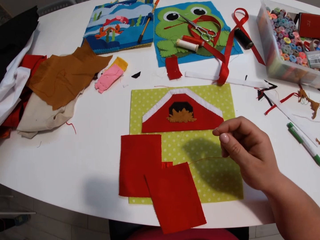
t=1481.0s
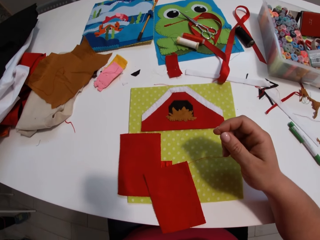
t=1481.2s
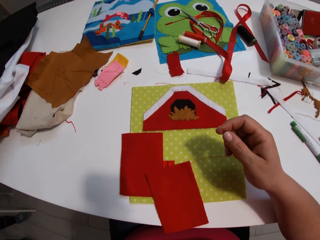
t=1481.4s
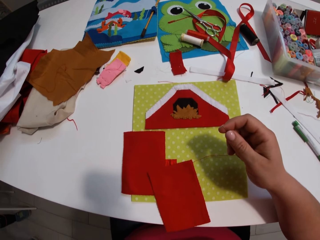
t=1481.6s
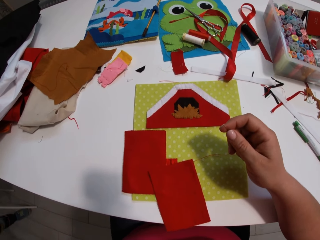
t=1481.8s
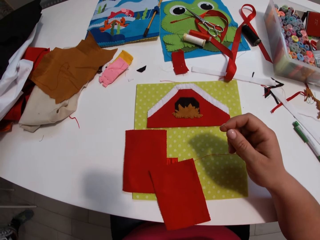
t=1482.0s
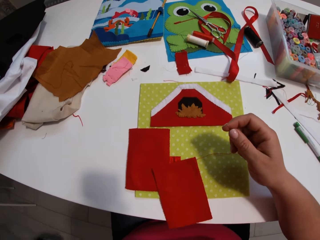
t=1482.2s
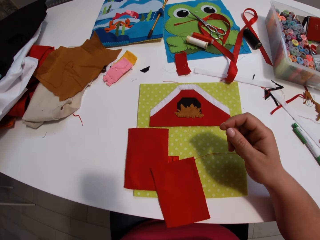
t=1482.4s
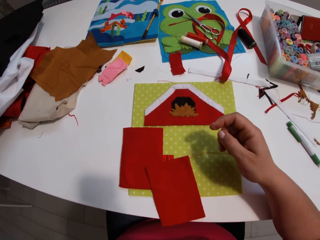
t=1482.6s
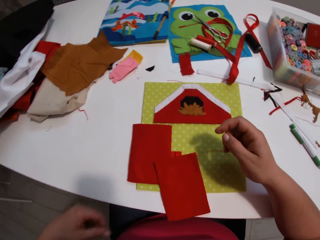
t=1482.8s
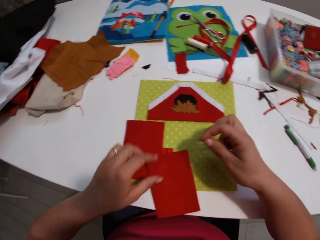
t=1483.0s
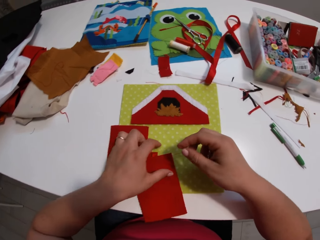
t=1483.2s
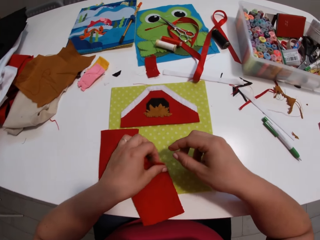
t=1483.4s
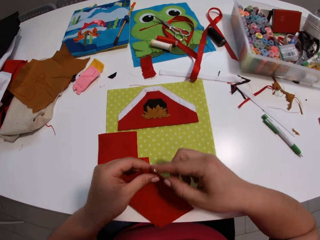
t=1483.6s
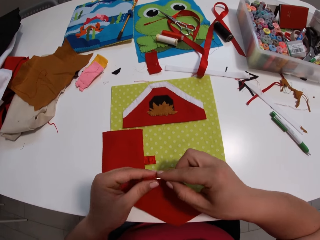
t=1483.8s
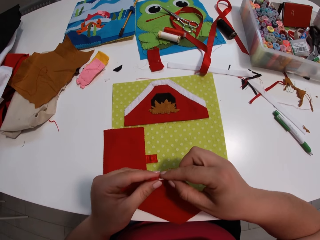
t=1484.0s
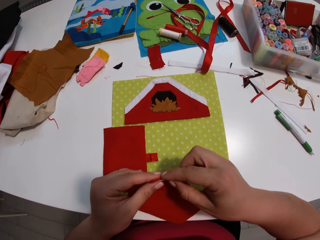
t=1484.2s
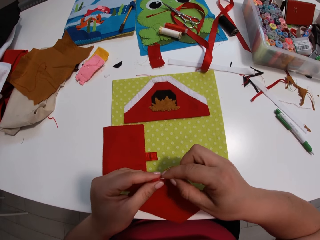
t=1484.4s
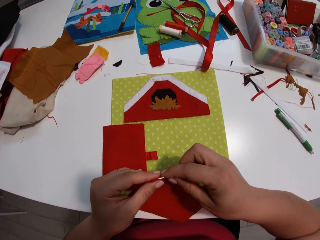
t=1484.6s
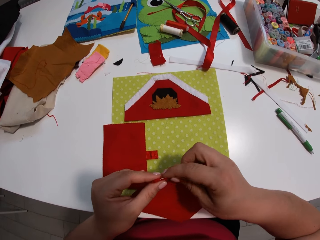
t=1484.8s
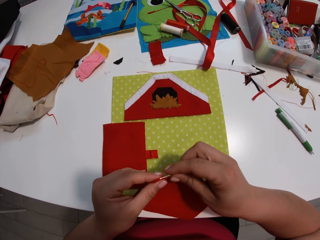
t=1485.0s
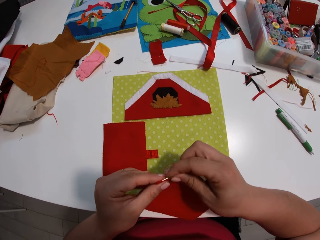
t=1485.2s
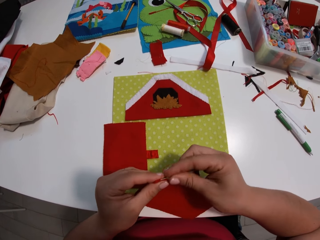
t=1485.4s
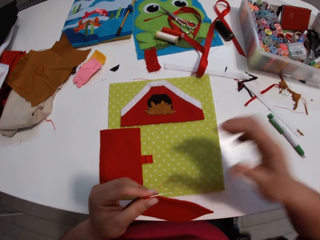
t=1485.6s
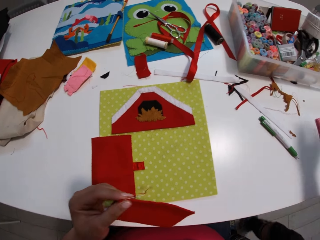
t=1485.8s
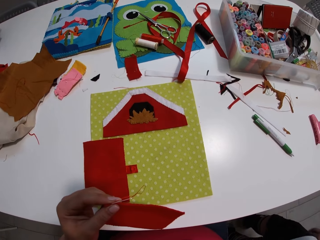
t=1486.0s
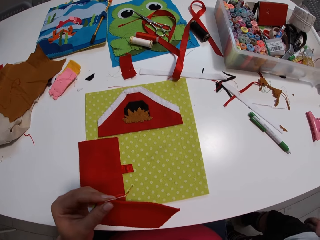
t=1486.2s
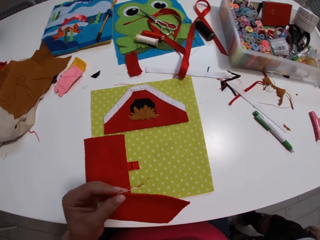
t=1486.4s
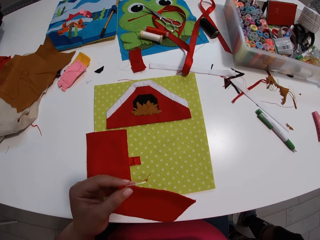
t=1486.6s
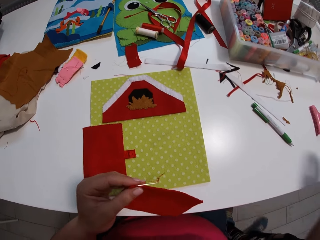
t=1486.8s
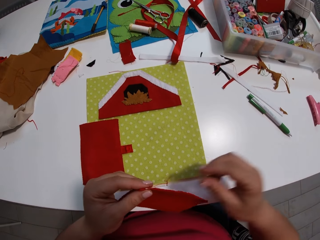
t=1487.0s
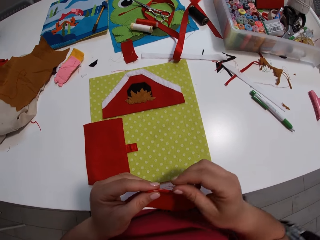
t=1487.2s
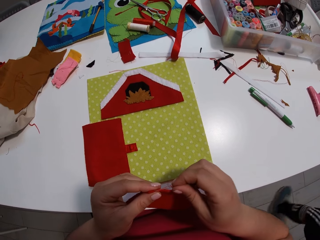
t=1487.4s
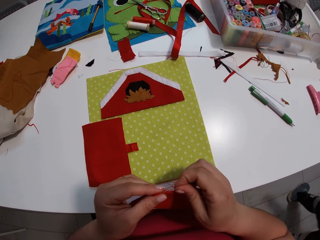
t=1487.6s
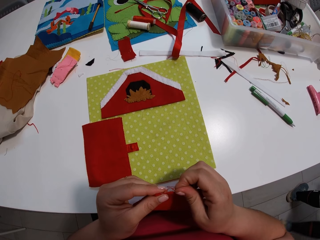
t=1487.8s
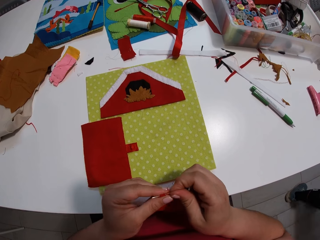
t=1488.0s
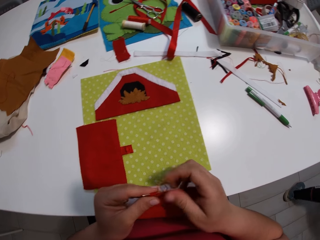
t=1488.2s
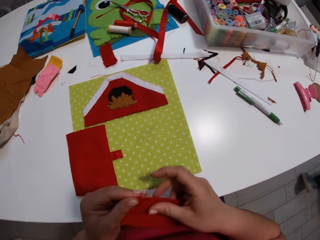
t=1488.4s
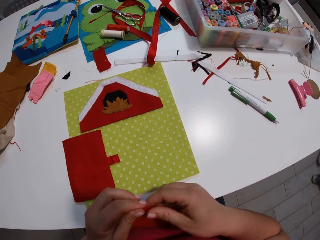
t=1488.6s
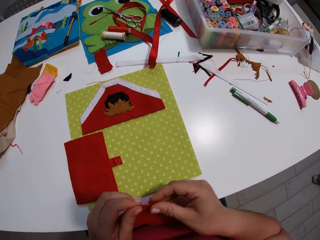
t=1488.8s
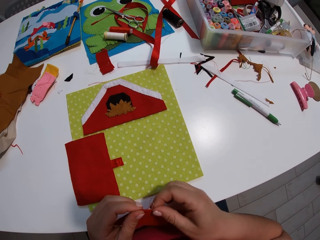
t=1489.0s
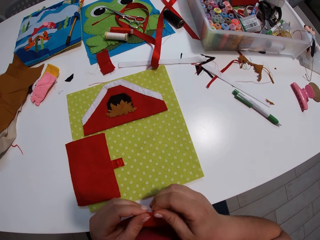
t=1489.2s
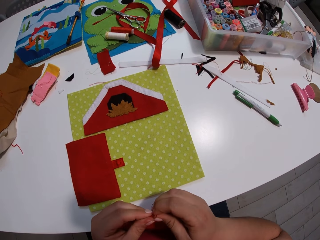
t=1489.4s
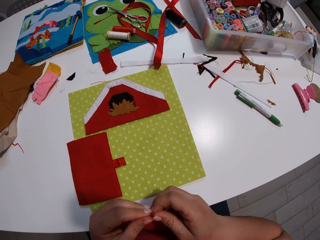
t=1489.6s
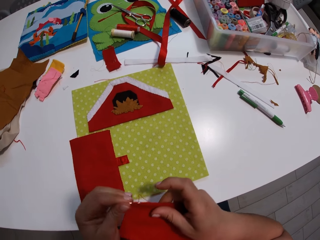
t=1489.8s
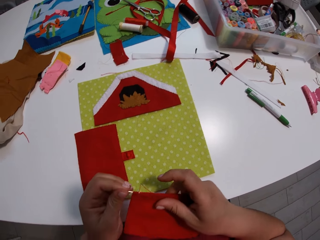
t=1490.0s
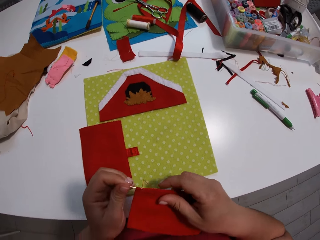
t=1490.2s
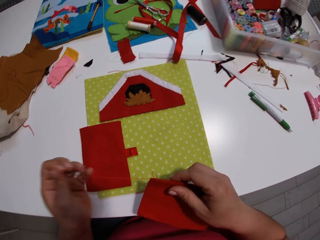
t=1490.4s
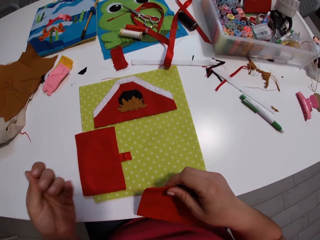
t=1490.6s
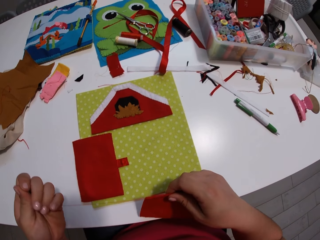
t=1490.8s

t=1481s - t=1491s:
The camera wearer looks around. They pick up the piece of red cloth. They sew the fabric. They put the sewing needle into the piece of cloth. They remove their hand from the piece of cloth. They sew the pieces of cloth together.

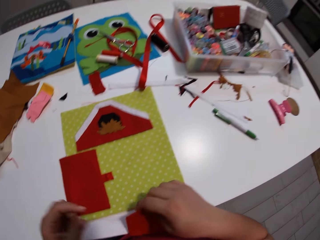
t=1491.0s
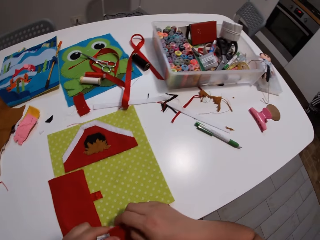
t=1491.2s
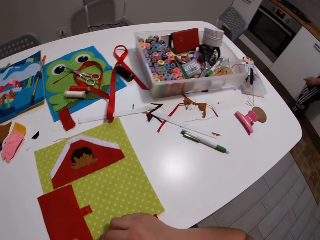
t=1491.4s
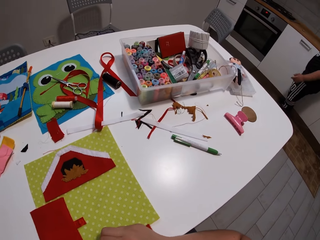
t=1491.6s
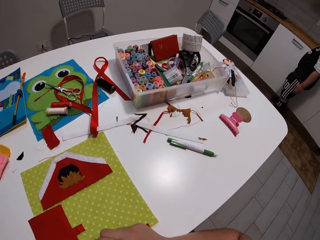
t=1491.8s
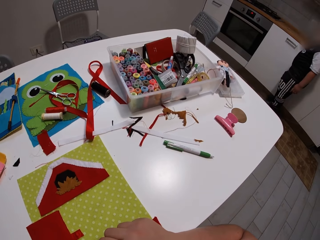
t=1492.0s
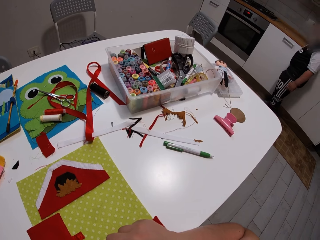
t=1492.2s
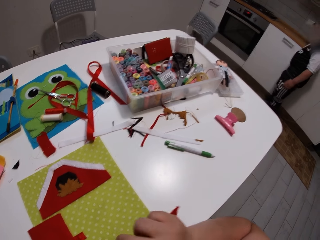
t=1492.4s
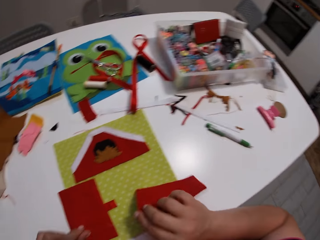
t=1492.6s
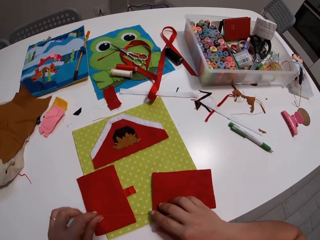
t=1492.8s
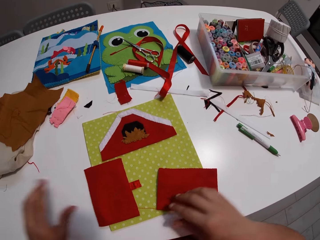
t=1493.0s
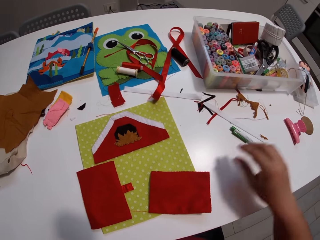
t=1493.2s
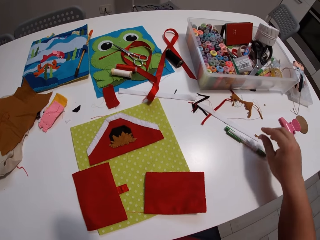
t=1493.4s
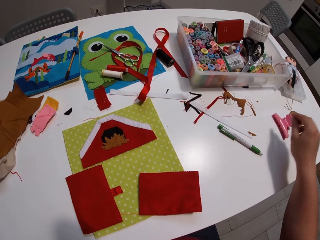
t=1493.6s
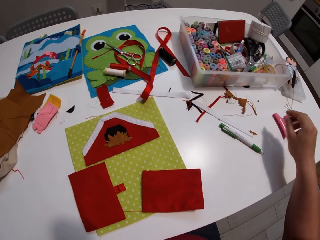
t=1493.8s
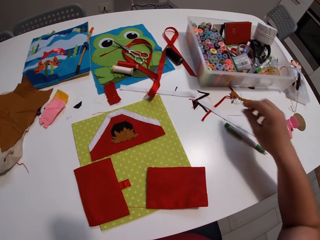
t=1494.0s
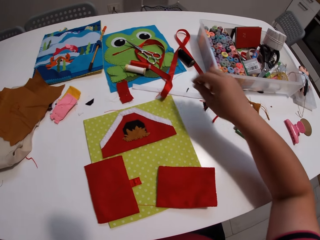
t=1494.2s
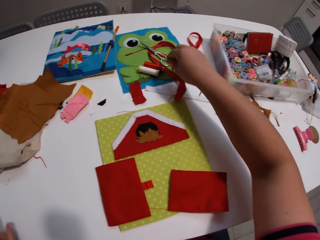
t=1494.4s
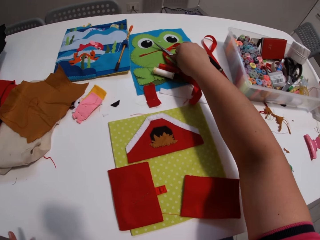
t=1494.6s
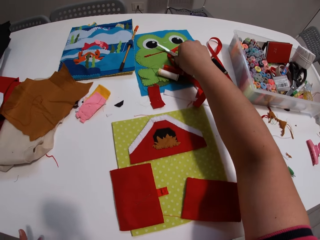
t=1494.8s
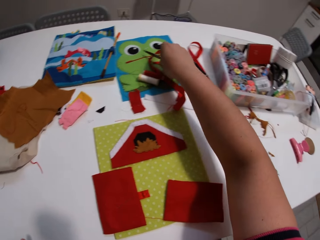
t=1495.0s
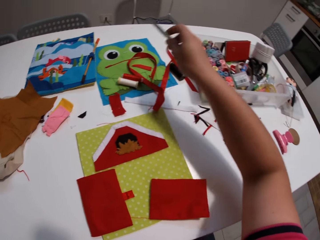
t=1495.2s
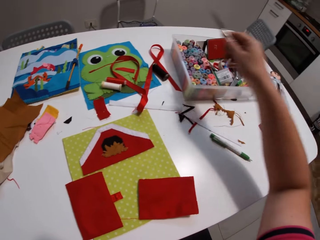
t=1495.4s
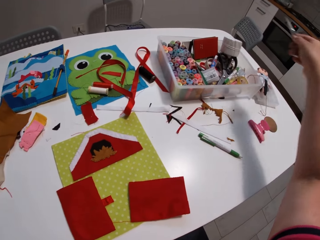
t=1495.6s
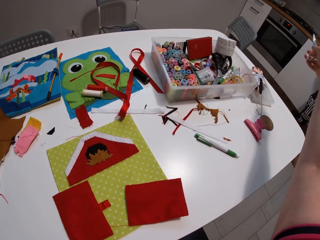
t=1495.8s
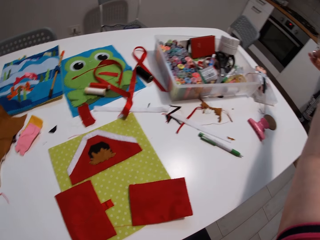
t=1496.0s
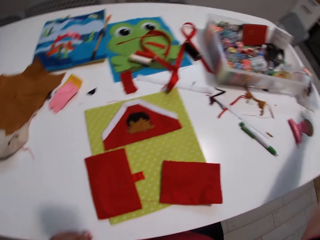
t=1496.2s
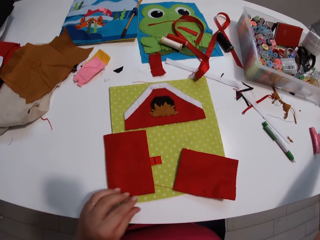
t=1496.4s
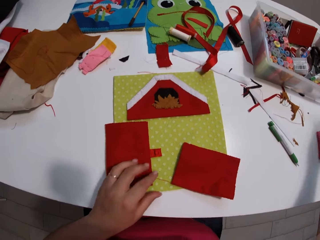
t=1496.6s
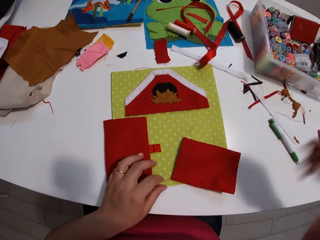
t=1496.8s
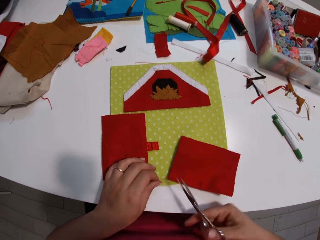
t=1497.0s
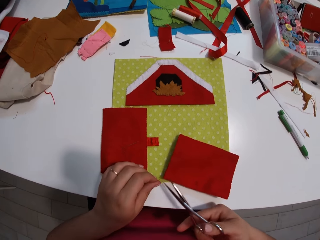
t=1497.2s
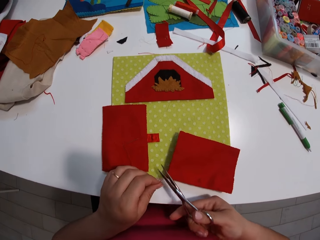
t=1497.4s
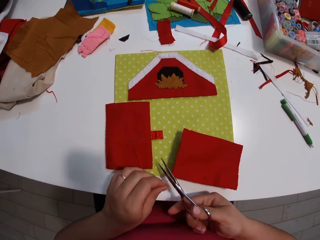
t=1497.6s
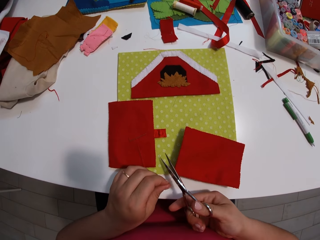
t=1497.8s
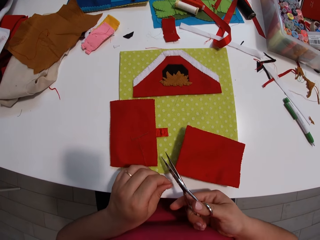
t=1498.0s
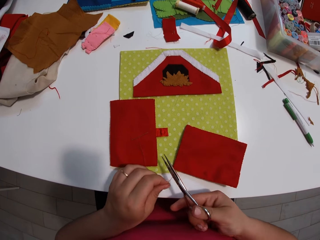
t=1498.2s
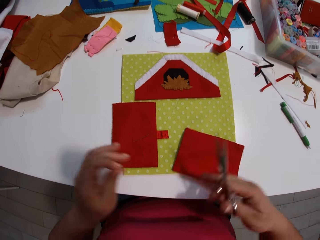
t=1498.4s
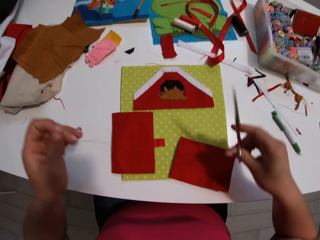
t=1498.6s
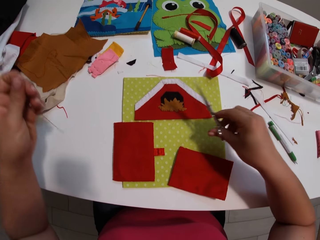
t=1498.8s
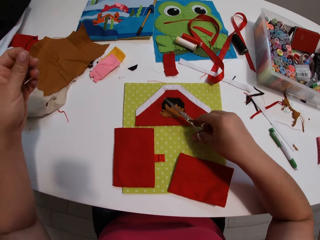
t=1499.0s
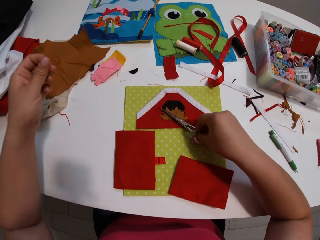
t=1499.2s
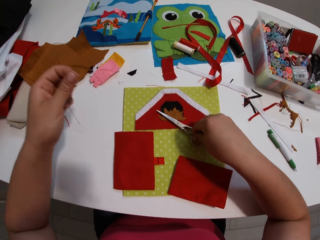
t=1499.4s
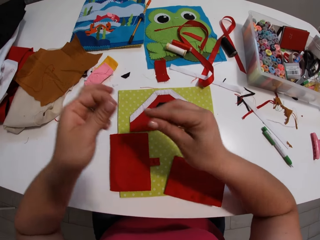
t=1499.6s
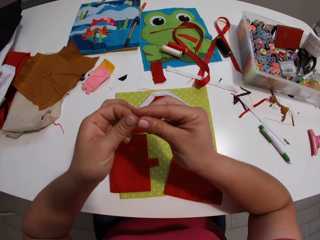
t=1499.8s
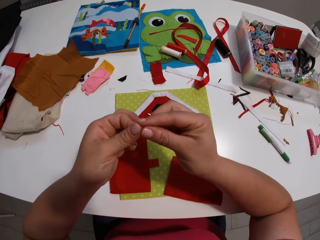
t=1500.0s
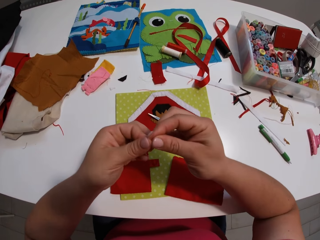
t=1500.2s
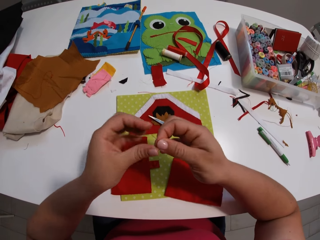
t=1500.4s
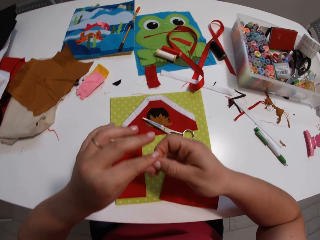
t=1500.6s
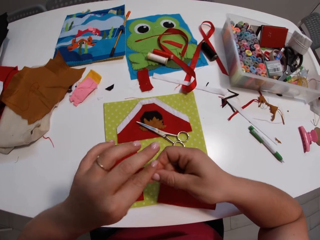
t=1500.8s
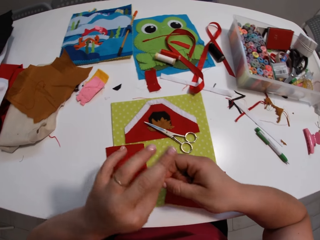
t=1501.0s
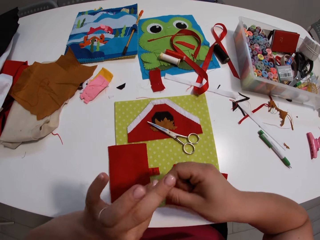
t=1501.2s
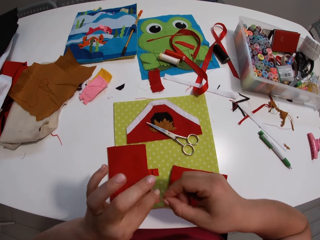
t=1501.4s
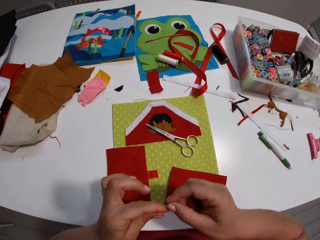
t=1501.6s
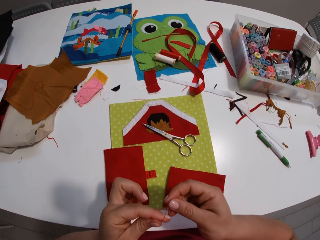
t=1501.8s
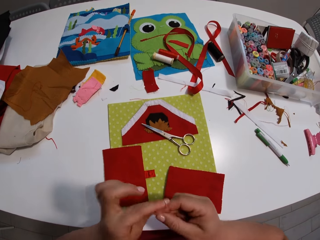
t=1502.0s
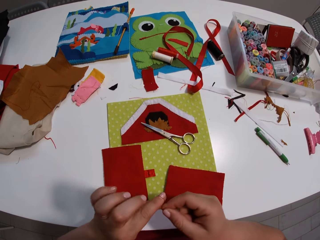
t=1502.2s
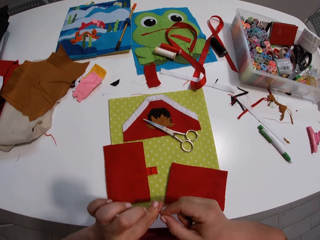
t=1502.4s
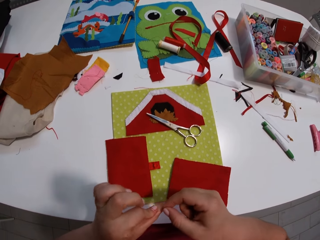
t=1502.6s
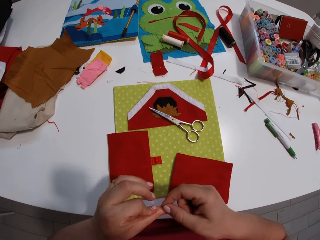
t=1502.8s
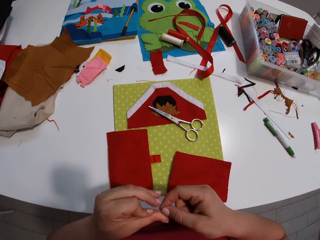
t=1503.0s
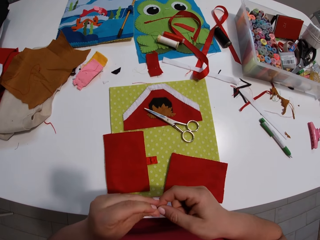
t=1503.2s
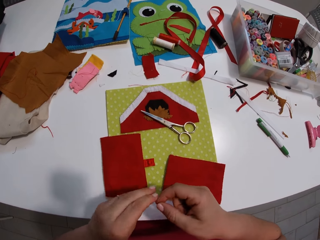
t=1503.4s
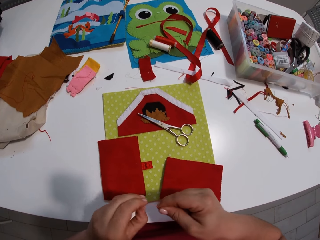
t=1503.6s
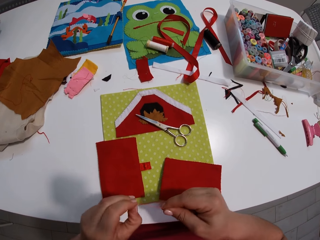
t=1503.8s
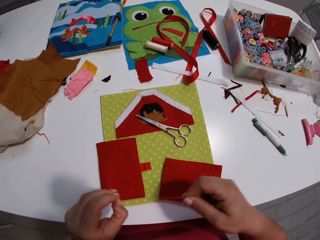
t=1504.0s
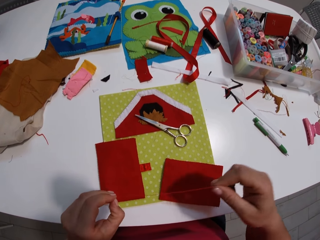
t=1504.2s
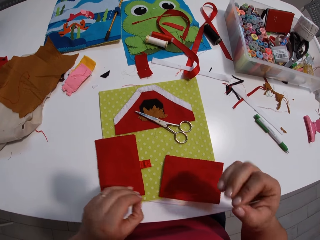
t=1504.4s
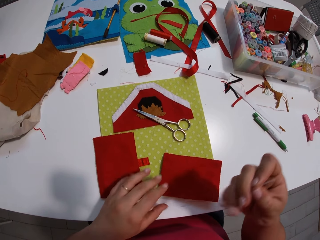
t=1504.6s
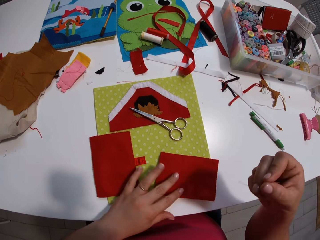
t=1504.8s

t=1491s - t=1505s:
The camera wearer puts the red cloth on the yellow cloth. They pick up a pair of scissors. They cut the thread. They put the scissors down. They tie a knot on the thread.
